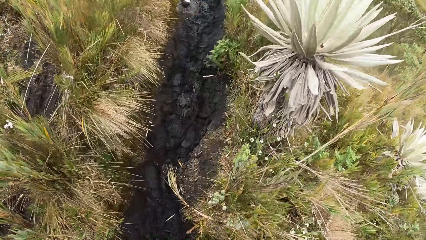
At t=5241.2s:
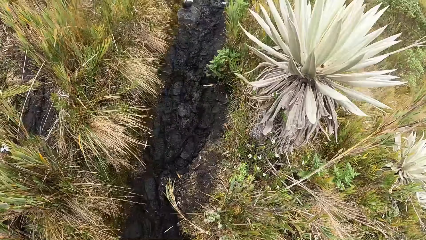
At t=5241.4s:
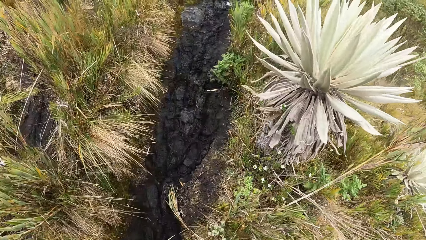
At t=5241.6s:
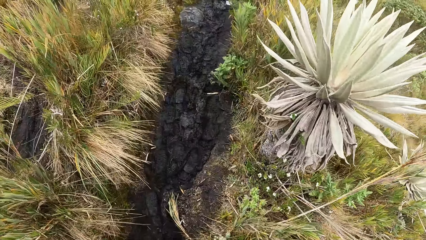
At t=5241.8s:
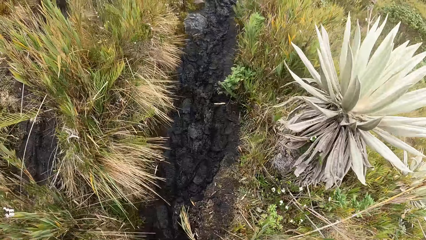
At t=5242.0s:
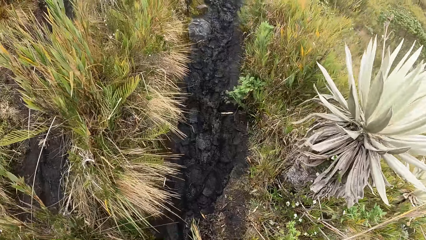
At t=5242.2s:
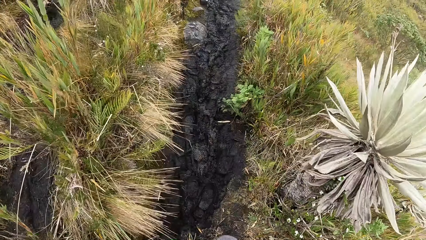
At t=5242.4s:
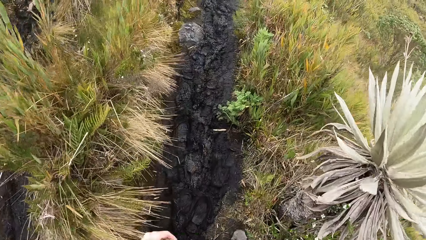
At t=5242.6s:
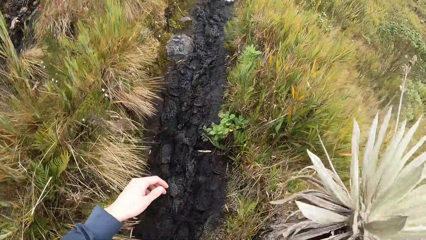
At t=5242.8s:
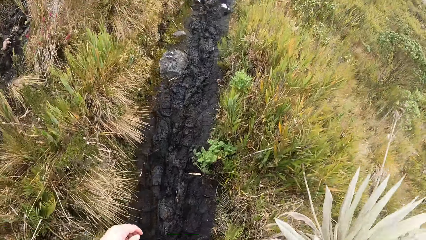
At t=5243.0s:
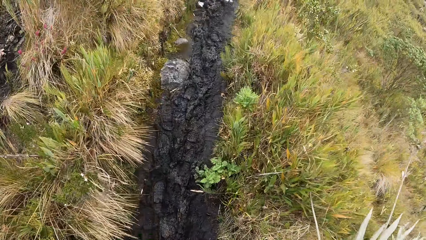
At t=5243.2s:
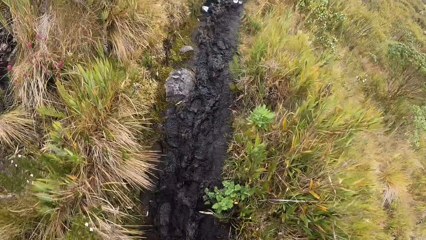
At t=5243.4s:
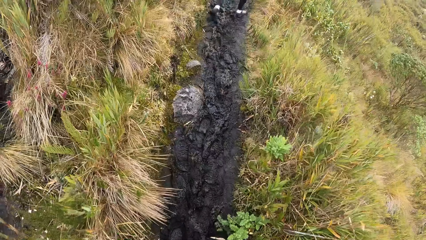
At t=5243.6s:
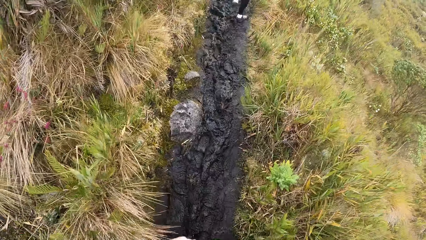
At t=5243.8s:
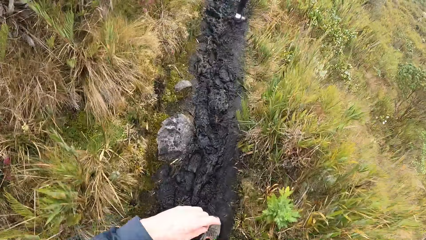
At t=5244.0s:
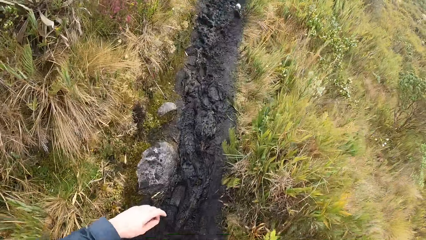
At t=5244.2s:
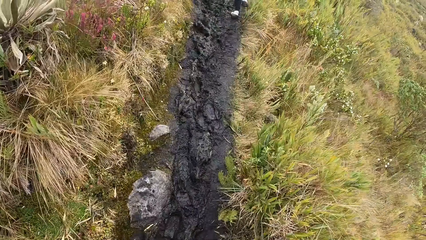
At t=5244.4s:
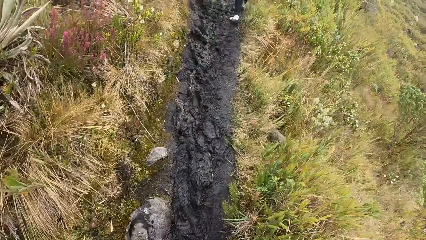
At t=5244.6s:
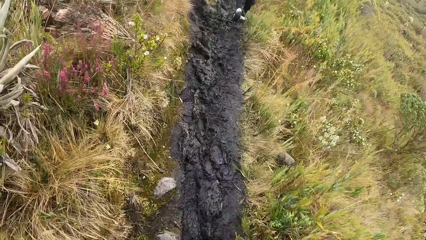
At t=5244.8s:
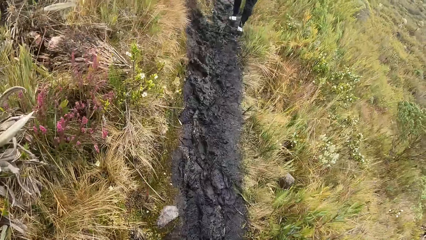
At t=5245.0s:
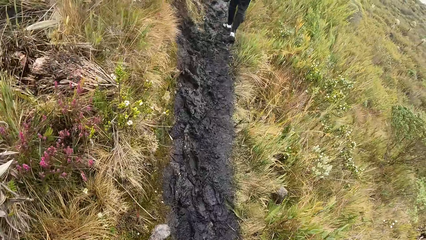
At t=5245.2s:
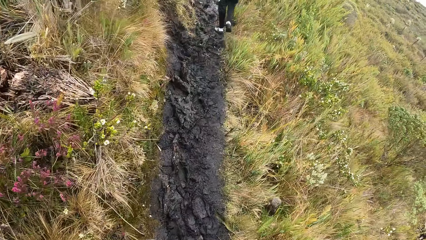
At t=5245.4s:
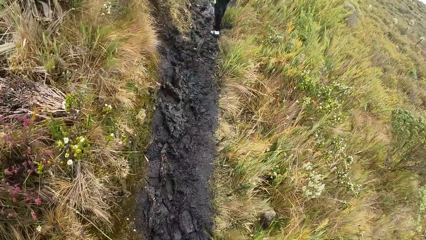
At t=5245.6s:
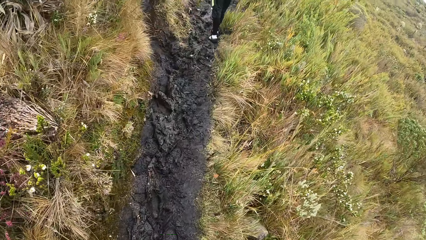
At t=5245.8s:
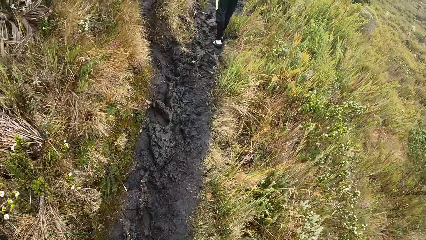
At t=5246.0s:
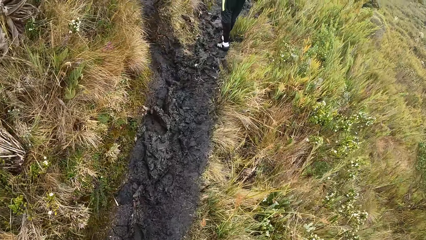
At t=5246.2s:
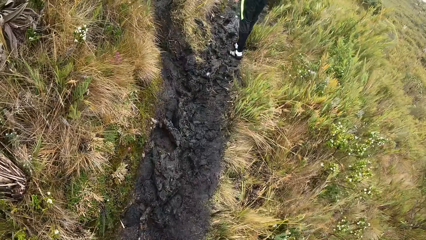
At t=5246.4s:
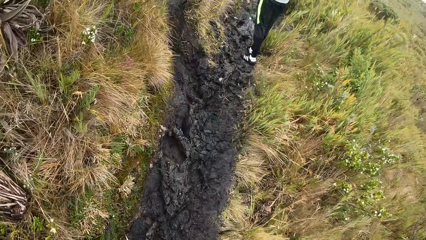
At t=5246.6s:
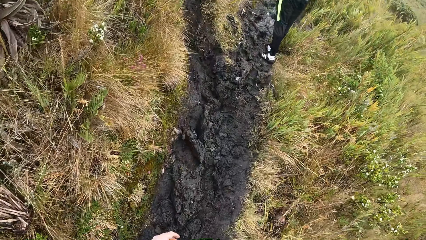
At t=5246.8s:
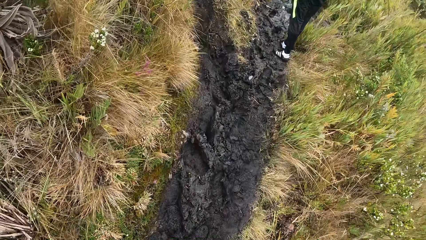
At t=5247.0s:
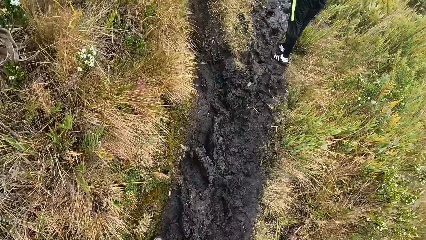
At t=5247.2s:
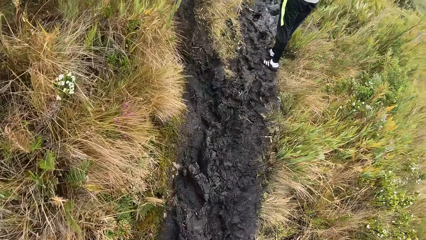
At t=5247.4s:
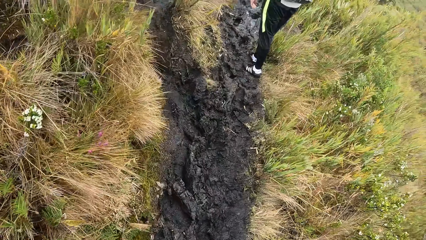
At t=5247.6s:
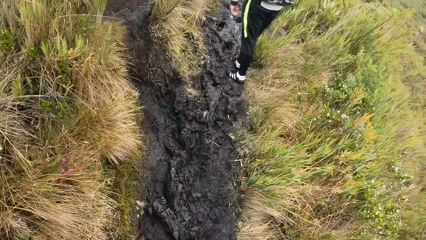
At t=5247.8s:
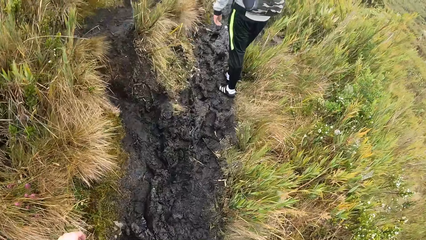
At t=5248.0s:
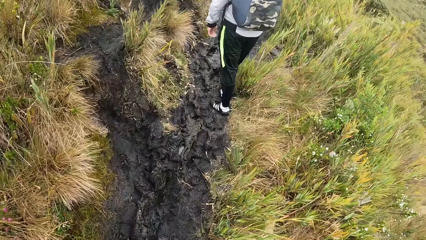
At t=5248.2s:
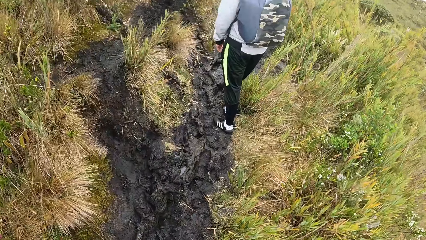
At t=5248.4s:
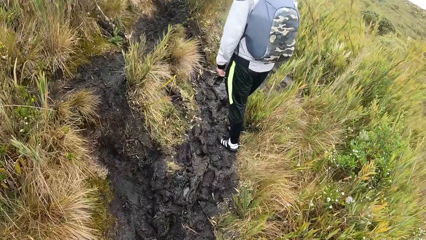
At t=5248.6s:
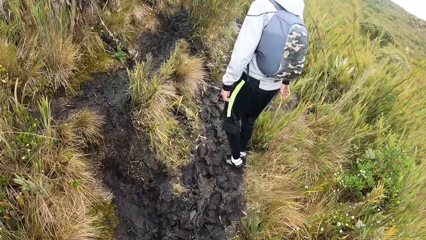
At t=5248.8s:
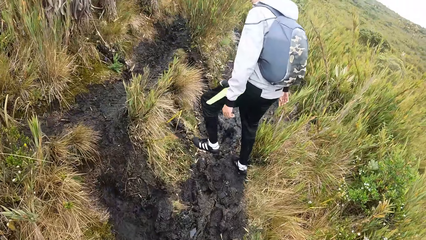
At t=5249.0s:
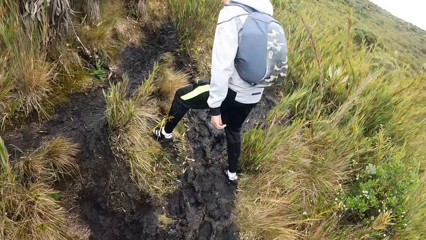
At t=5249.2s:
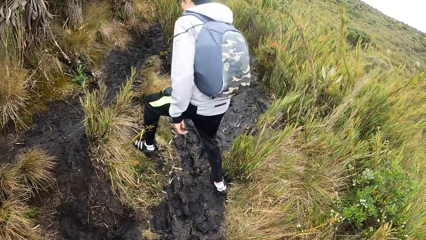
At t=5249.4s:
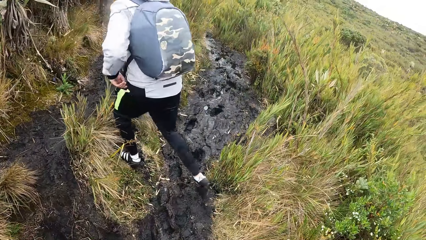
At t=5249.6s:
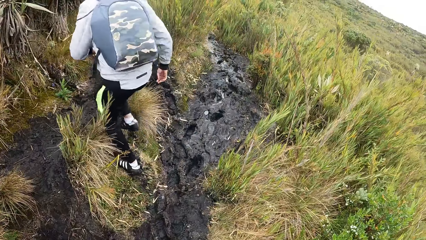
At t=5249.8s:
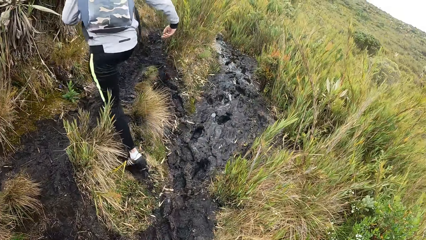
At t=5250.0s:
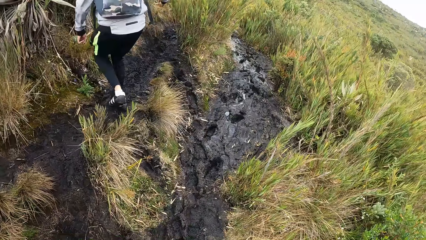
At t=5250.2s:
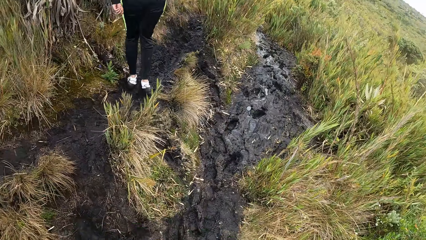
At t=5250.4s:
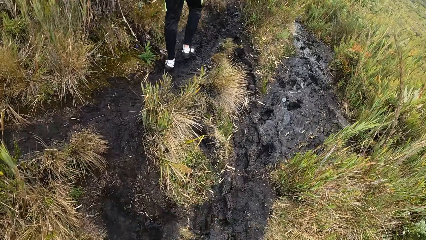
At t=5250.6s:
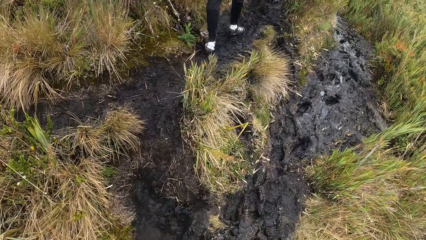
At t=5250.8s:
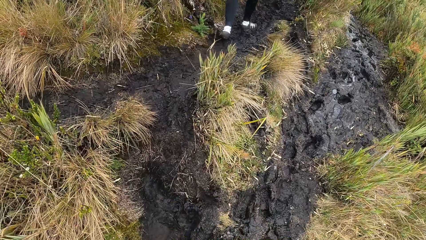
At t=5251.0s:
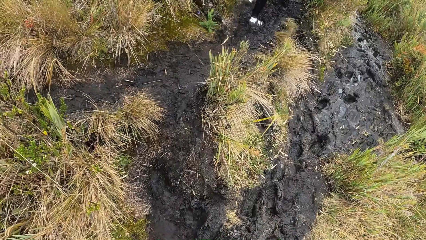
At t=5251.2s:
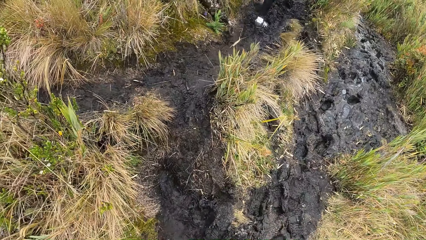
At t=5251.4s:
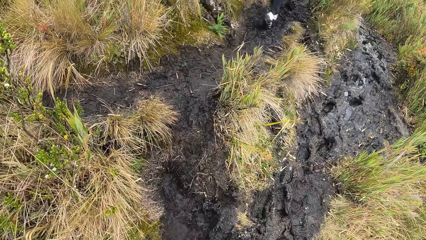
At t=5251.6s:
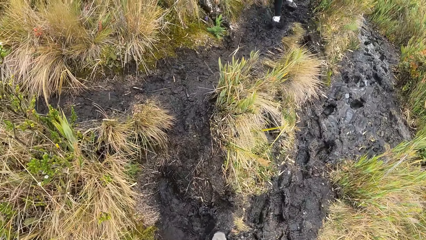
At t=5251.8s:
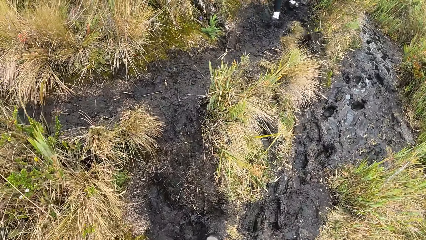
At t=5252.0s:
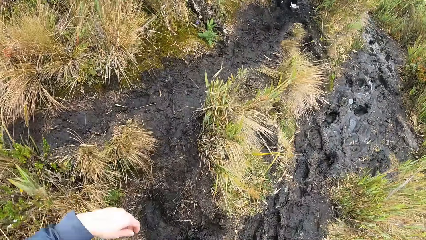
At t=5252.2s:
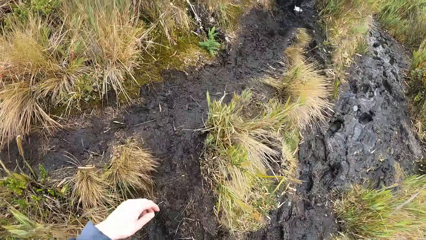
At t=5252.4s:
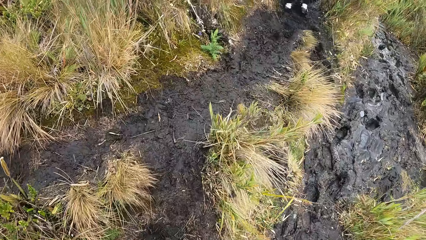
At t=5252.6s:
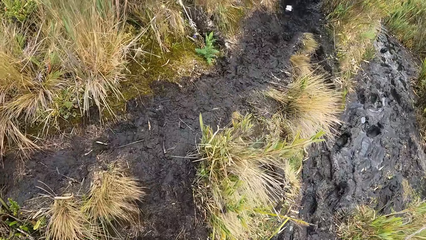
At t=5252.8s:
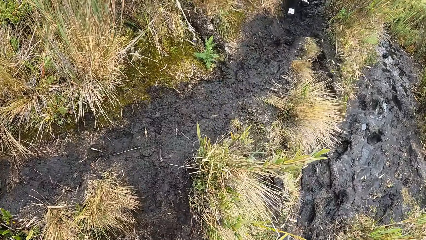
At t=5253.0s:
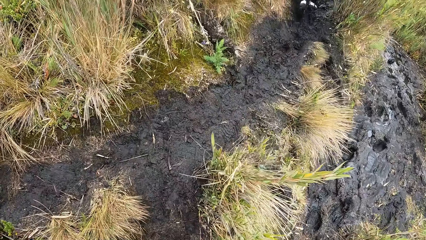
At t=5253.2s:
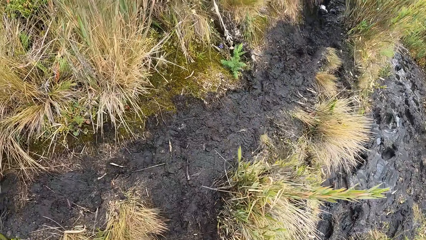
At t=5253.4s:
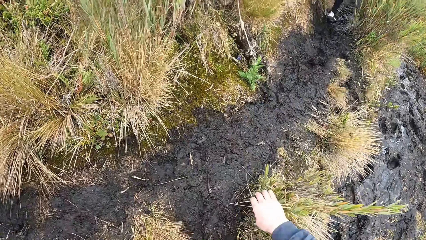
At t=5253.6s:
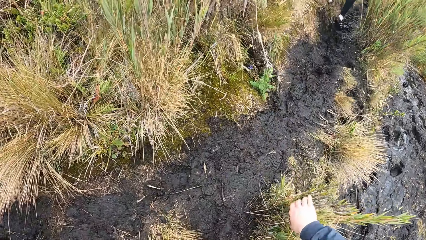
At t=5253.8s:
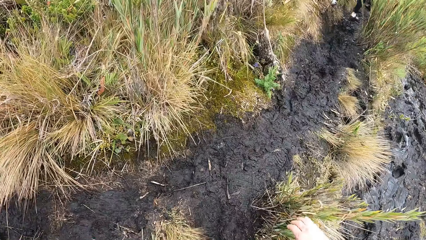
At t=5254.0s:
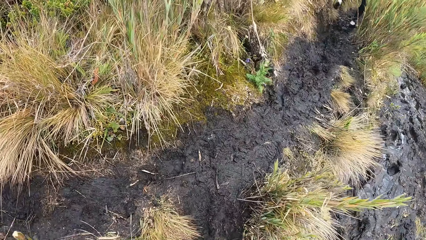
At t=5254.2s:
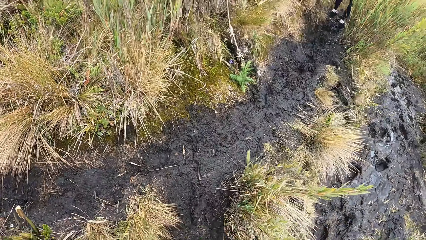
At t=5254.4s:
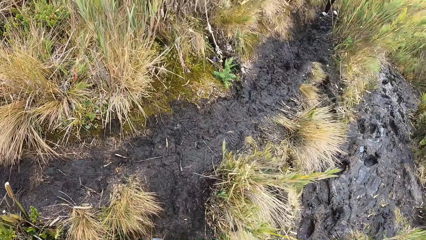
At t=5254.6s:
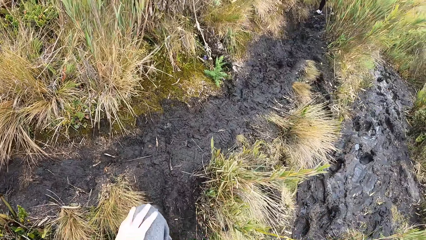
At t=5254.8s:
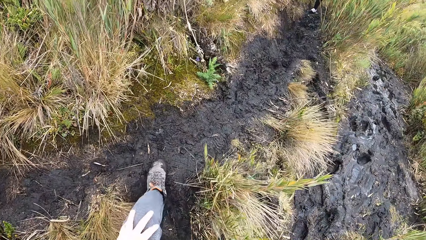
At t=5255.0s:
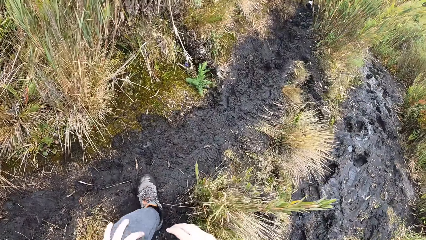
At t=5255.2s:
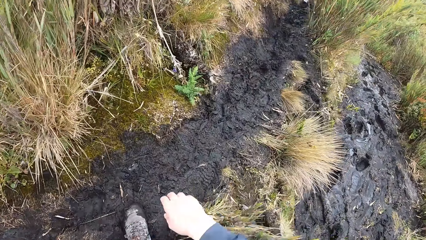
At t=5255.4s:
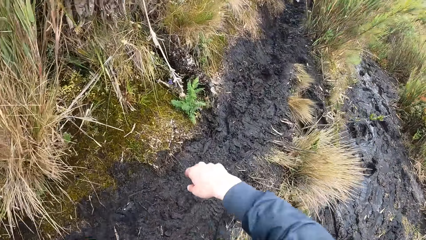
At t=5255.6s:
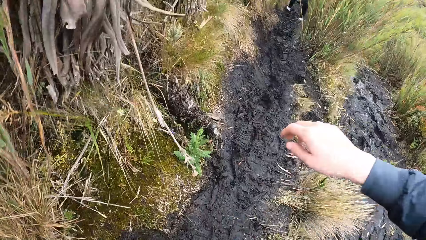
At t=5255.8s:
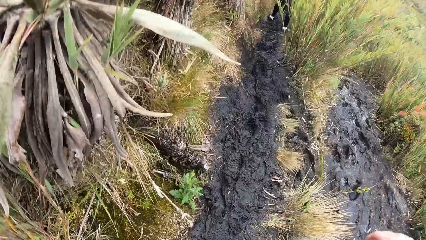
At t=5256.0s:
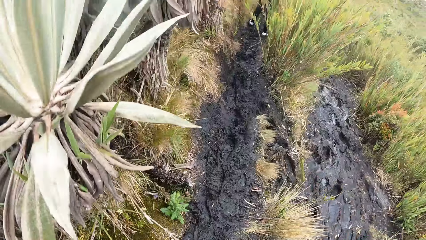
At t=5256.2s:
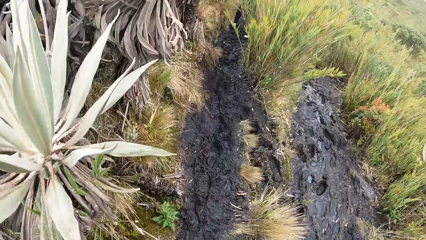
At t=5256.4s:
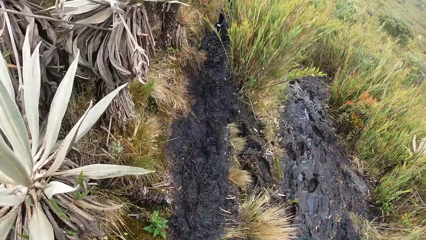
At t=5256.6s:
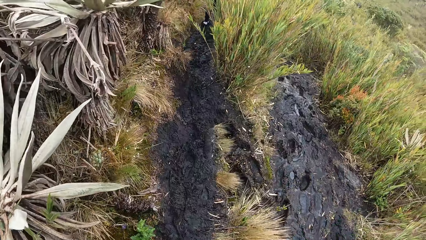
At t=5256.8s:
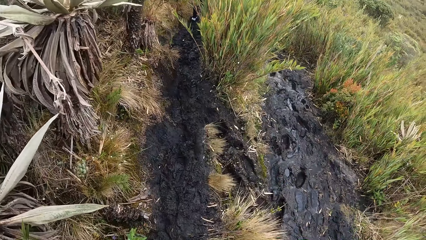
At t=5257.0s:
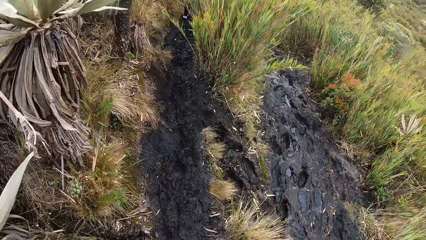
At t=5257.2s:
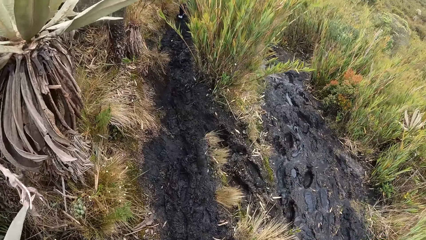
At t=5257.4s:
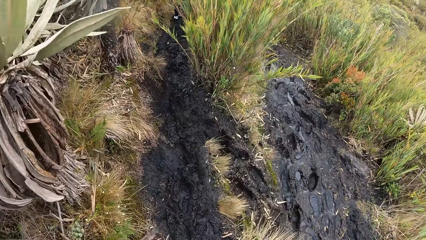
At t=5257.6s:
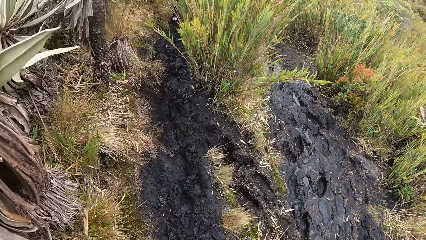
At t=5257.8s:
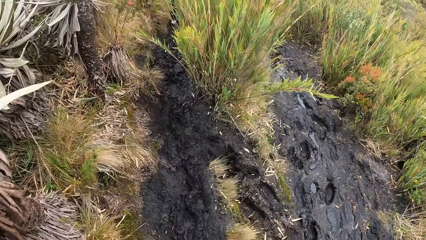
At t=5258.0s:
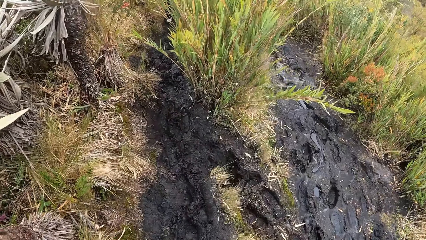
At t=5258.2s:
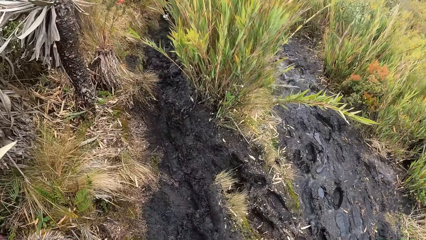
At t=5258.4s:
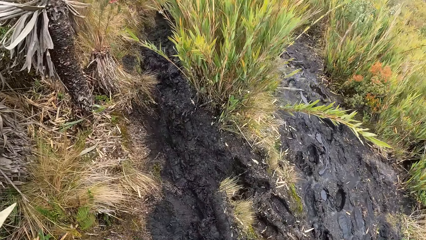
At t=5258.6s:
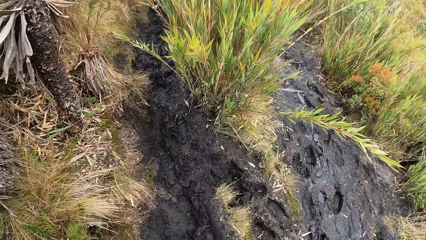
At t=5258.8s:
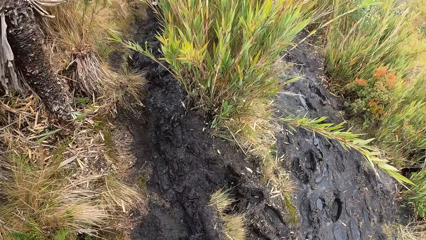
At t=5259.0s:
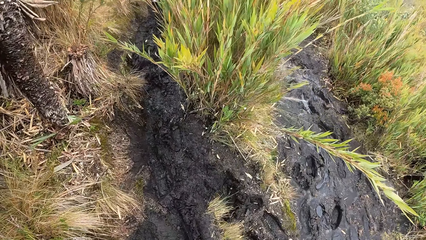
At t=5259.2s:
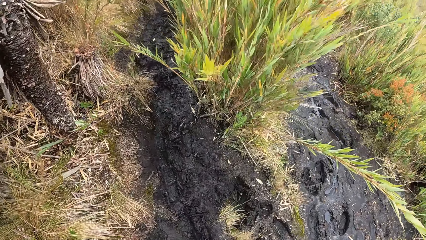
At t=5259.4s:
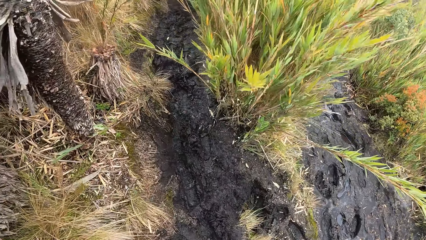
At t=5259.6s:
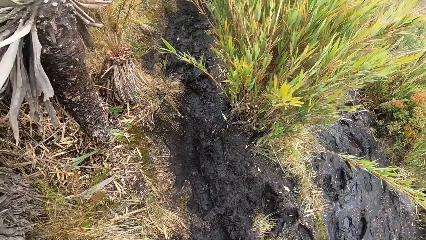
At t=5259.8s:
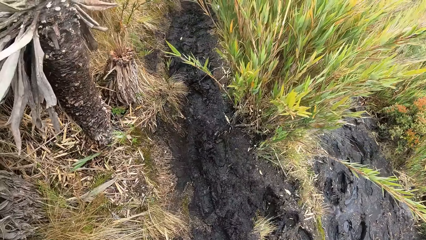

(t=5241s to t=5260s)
A person climbs a mountain. The camera wearer climbs the mountain.
